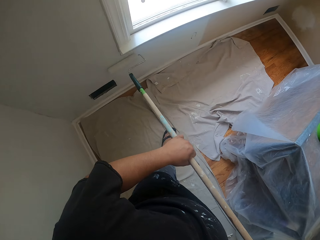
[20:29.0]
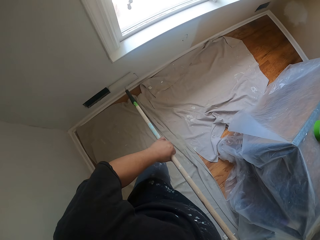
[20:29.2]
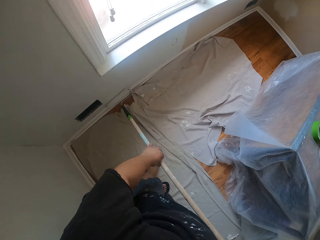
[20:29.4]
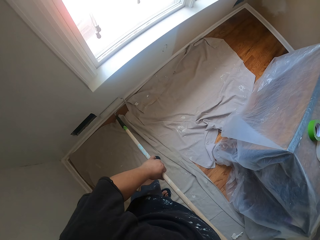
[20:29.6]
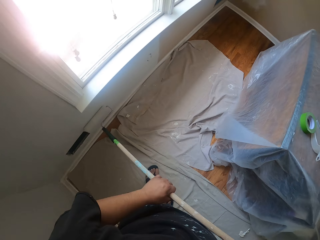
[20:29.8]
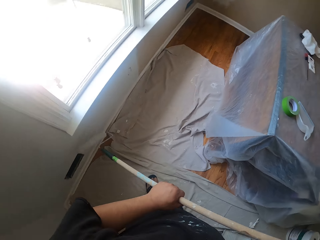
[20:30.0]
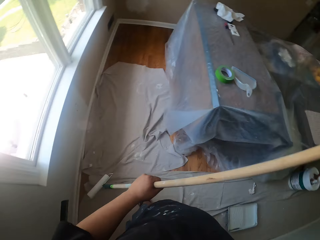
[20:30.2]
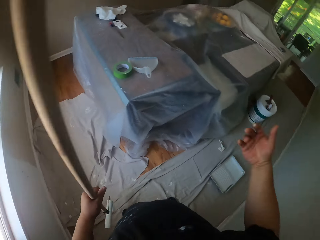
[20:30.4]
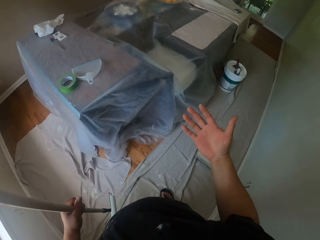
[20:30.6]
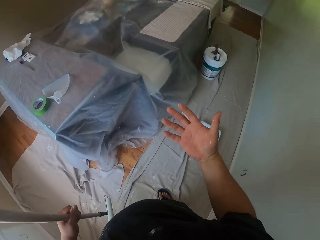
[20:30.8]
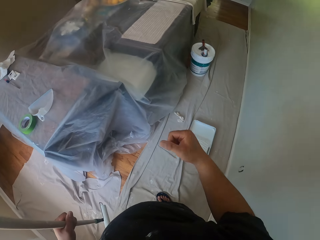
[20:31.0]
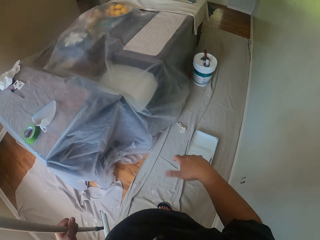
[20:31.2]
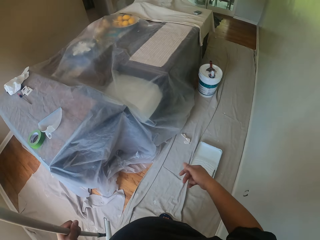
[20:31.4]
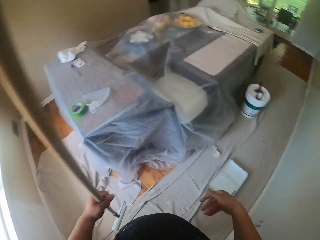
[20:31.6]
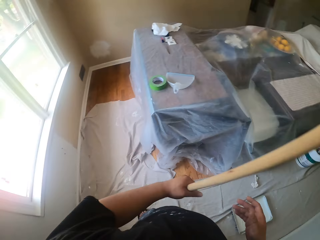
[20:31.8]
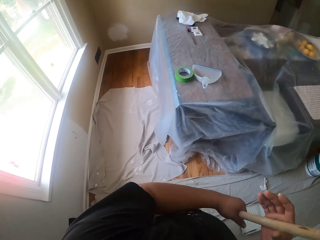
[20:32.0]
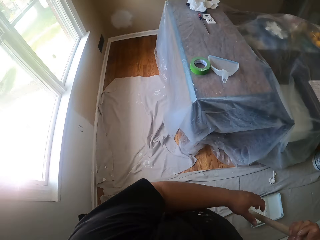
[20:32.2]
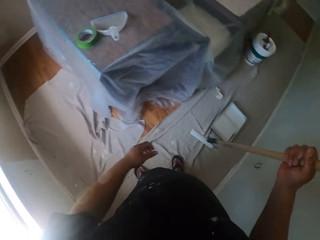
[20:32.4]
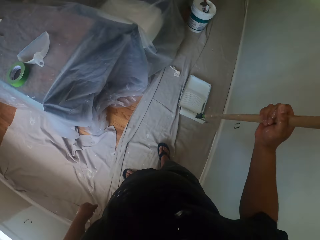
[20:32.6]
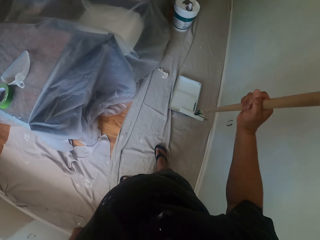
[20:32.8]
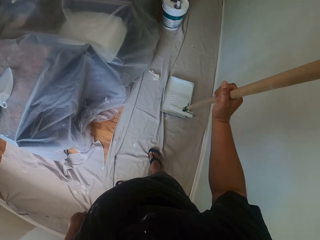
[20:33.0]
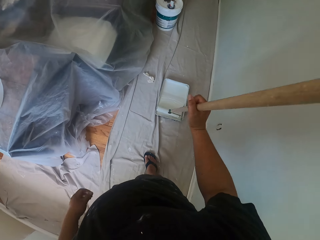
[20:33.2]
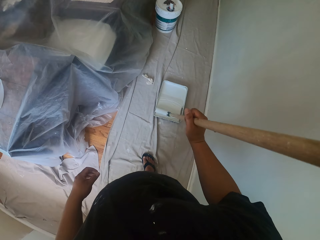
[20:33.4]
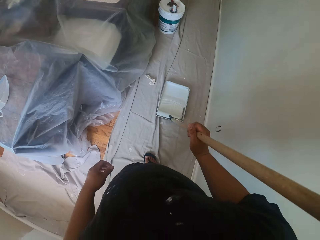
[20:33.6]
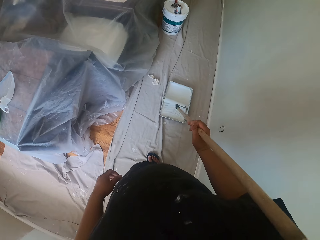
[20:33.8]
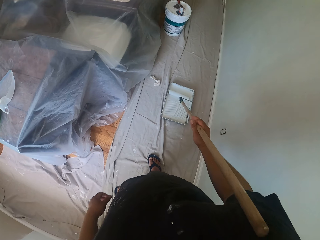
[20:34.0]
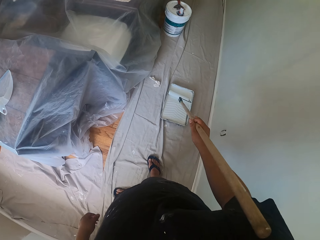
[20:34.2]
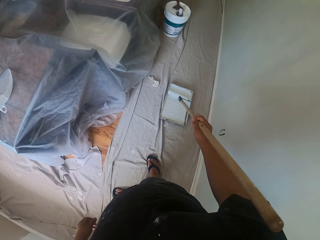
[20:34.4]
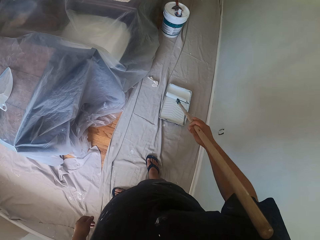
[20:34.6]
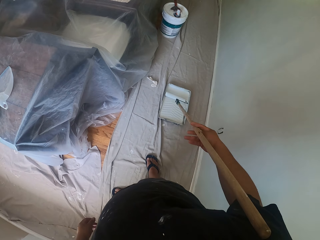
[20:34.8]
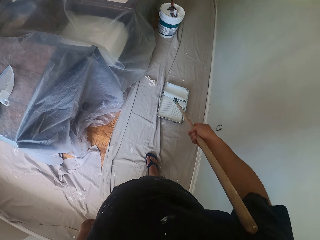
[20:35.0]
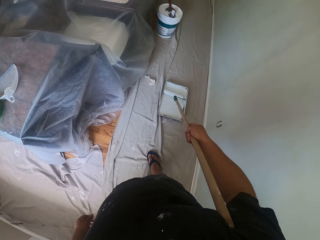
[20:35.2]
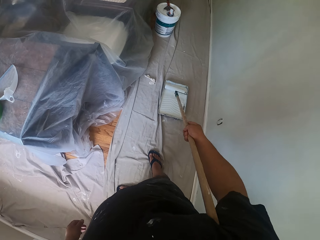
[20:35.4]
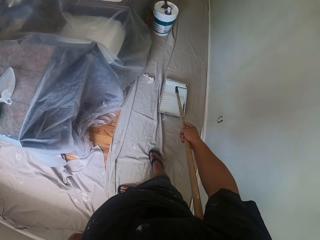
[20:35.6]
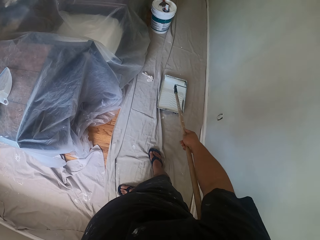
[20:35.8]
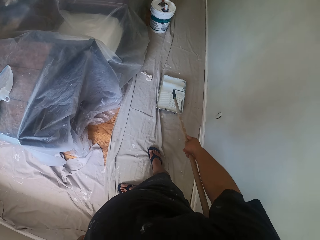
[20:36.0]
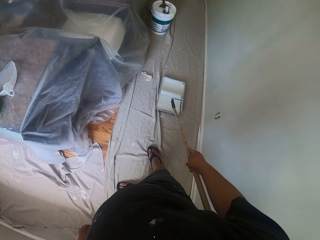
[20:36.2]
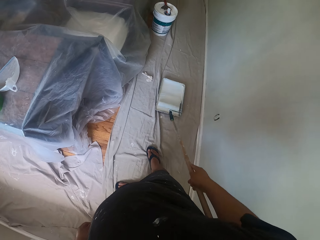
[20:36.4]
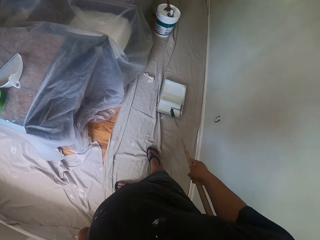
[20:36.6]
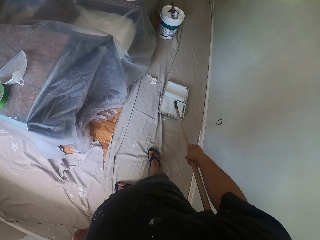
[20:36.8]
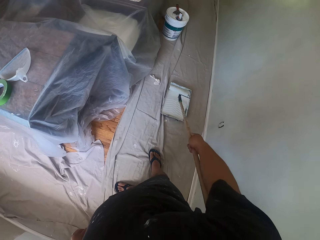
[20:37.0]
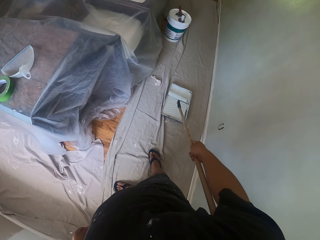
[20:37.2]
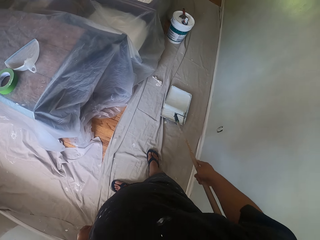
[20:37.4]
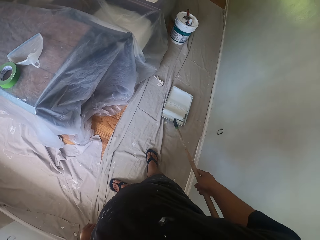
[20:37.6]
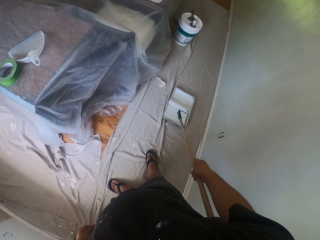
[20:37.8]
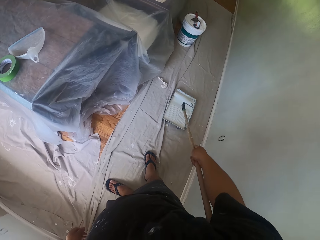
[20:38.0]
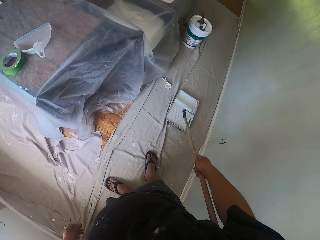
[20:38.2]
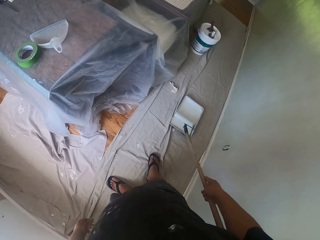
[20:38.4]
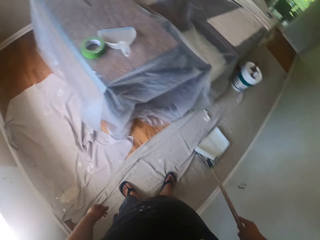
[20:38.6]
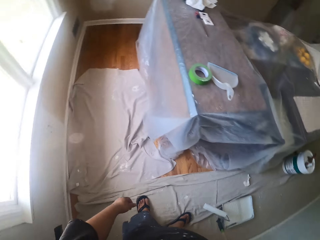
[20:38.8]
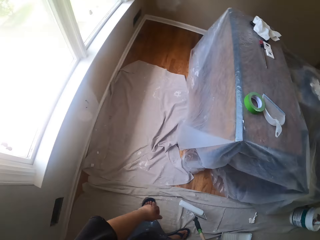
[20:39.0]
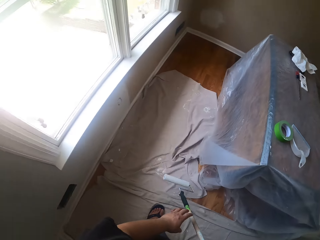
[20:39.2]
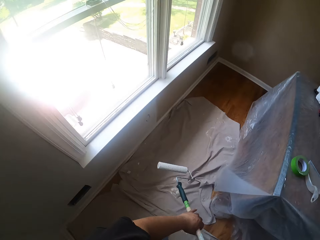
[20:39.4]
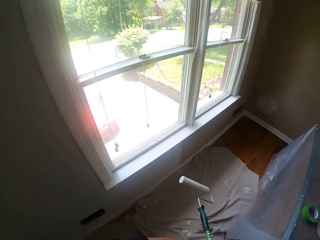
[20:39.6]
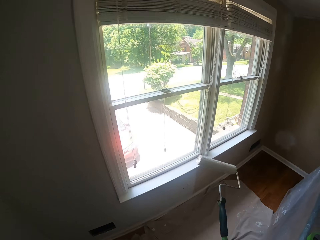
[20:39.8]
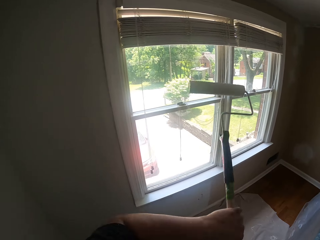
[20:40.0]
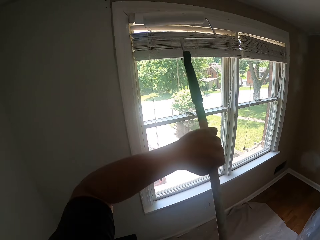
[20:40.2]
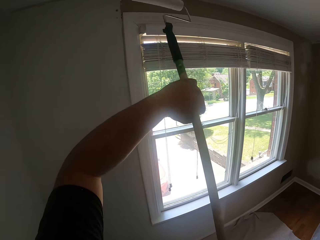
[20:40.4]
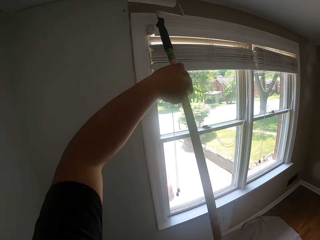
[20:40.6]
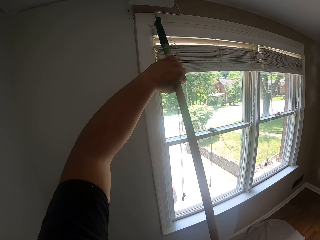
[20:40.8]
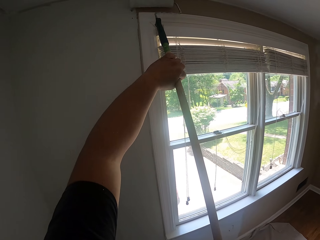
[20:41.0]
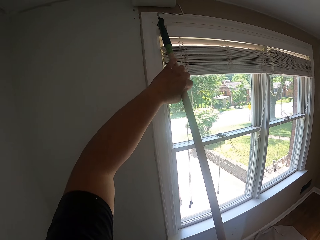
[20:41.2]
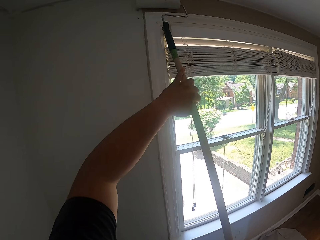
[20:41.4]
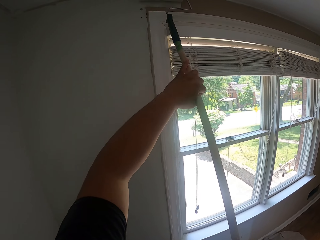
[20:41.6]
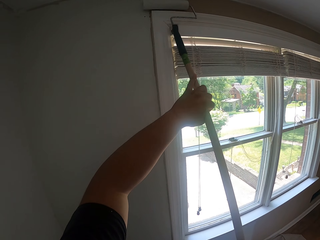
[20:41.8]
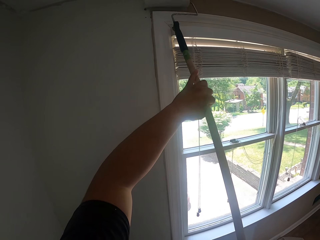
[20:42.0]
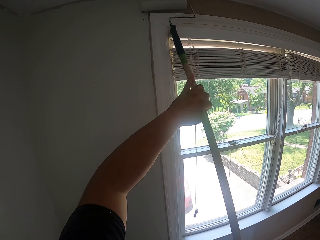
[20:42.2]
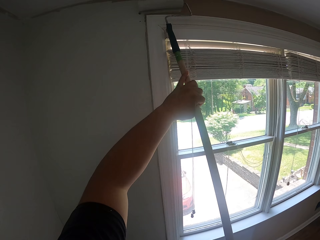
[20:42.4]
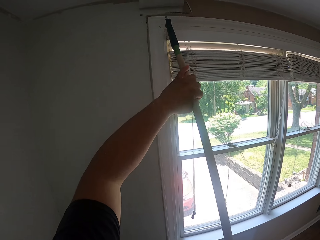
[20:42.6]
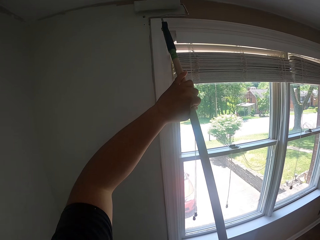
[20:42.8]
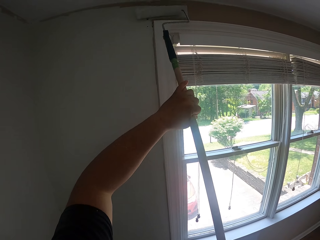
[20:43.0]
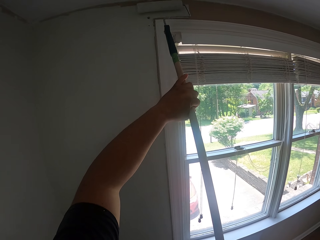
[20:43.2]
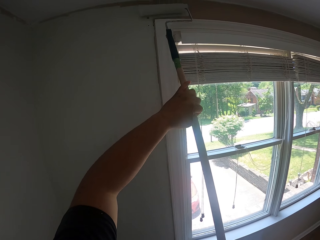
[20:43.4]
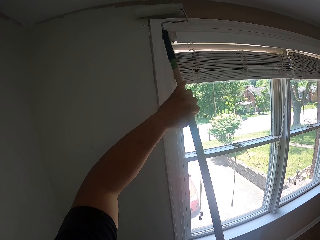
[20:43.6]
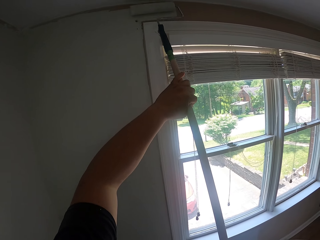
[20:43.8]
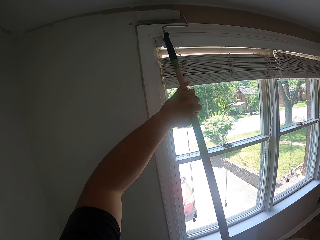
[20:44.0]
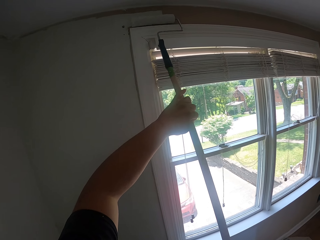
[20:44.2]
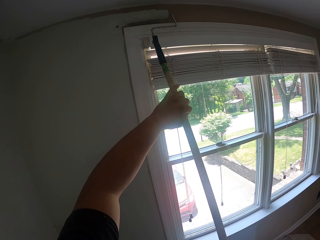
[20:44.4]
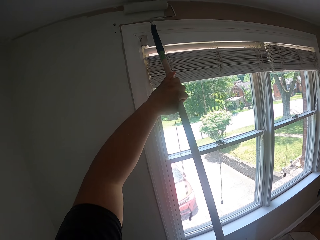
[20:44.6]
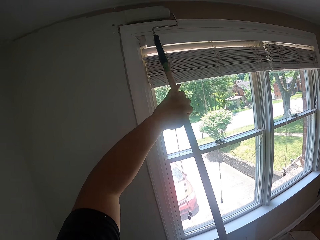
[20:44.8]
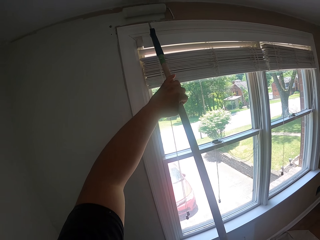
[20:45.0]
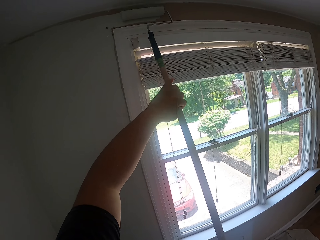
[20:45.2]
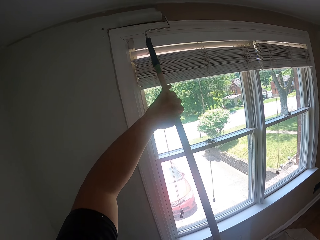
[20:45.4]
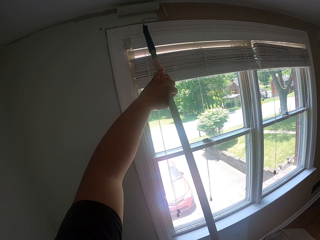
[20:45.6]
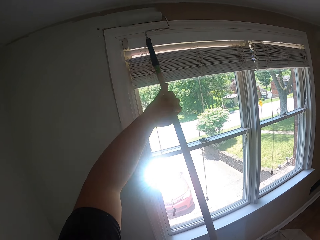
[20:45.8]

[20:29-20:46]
The camera wearer shakes his right hand. He stares at the hand. He changes the brush to the right hand. He rolls the roller brush inside a paint container on the floor. He paints the part of the wall above the window frame with the roller brush.

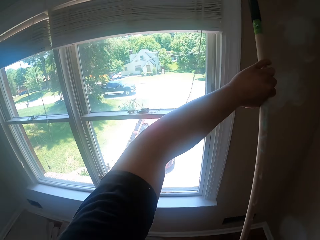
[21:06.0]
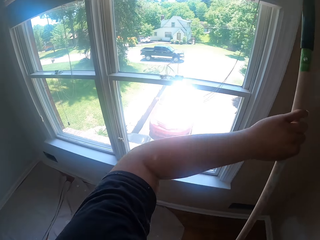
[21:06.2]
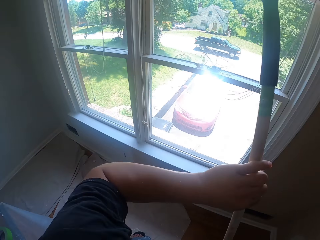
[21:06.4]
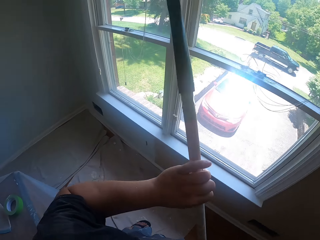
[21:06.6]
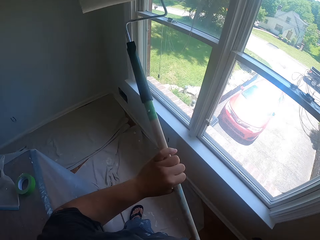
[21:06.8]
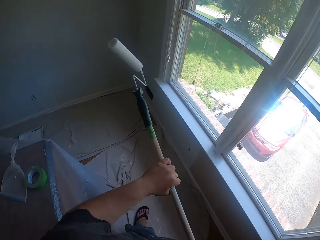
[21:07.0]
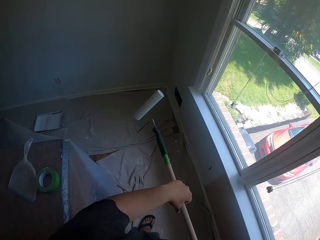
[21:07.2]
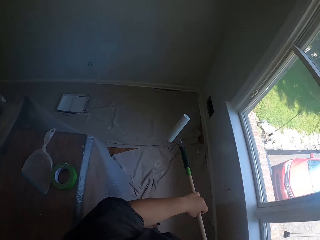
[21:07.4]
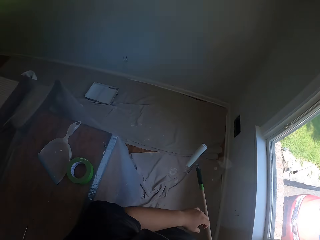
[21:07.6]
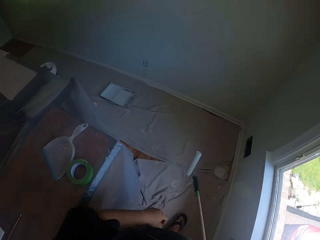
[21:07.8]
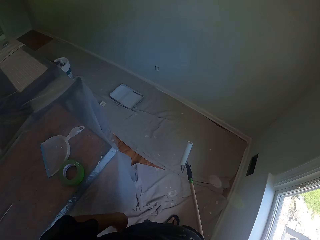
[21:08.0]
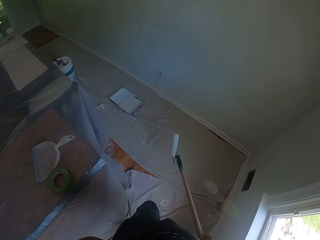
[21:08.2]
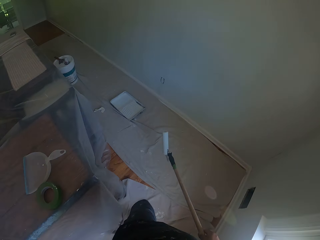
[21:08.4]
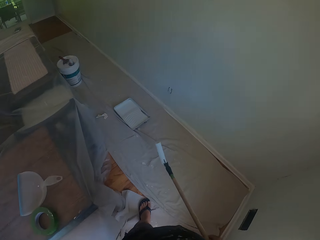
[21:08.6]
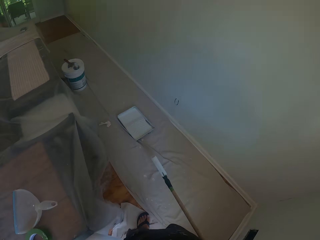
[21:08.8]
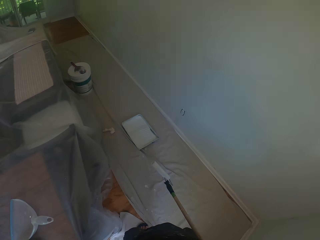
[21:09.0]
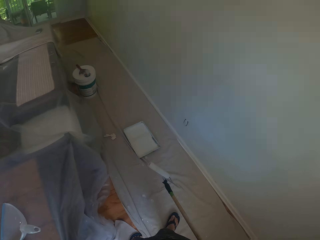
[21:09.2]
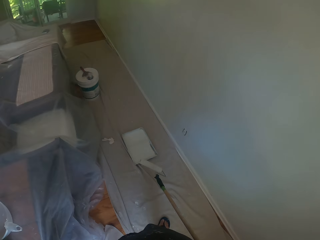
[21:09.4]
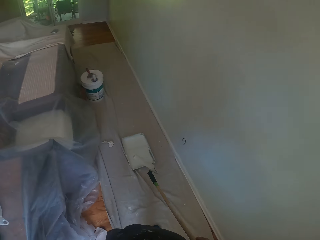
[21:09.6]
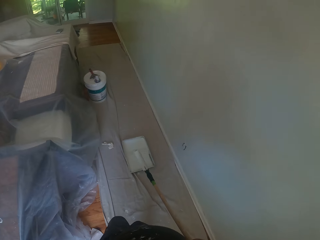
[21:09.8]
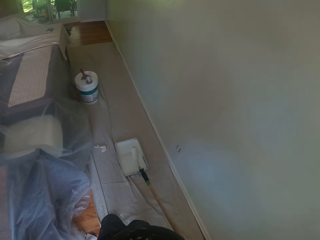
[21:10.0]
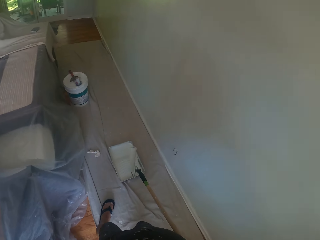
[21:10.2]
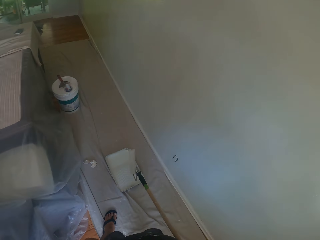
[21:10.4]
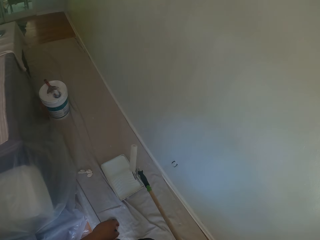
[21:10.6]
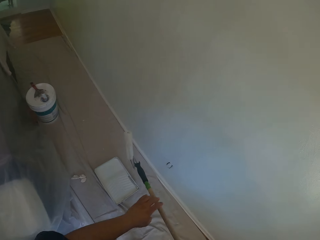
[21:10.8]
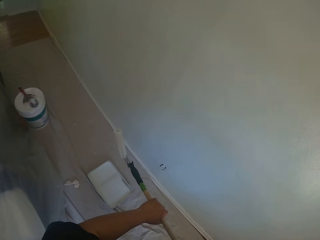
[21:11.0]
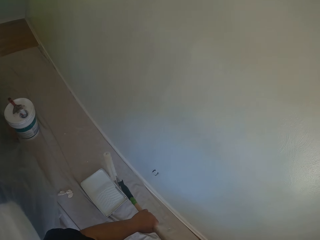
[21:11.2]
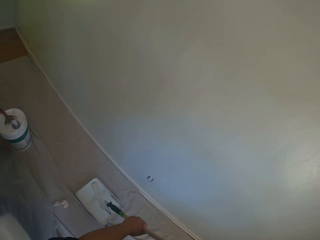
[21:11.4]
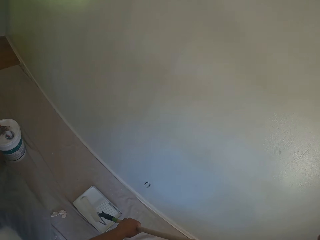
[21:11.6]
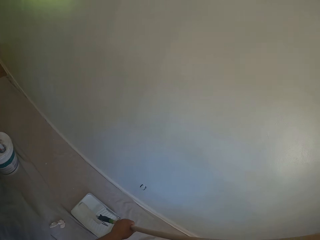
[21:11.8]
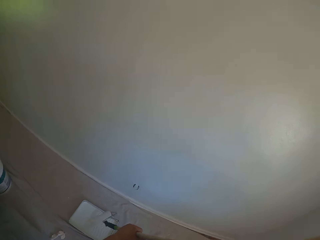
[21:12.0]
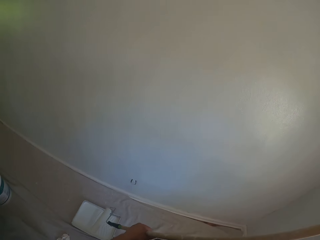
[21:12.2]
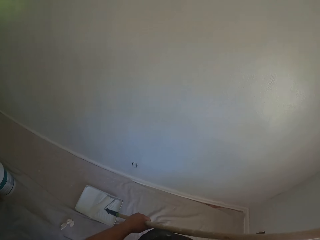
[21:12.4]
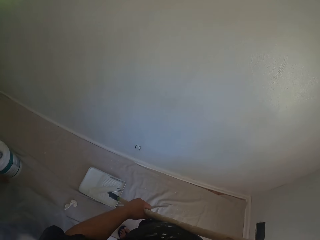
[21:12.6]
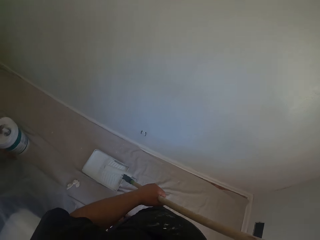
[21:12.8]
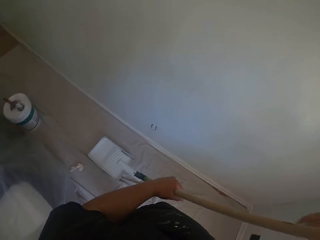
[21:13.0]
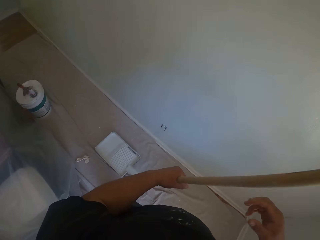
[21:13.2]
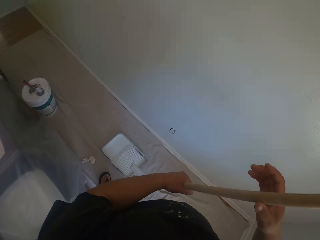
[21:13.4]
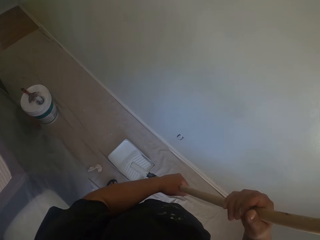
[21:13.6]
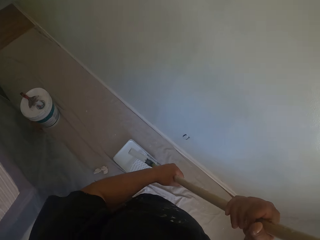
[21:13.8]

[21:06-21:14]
The camera wearer walks in the room. They dip the roller brush into the paint container on the floor.
